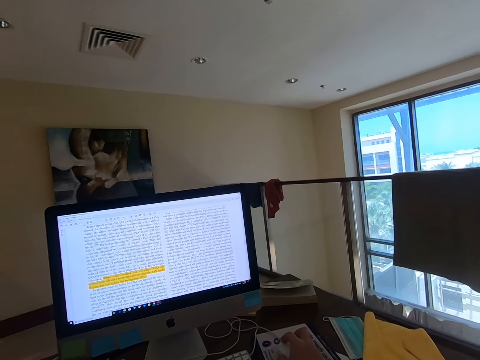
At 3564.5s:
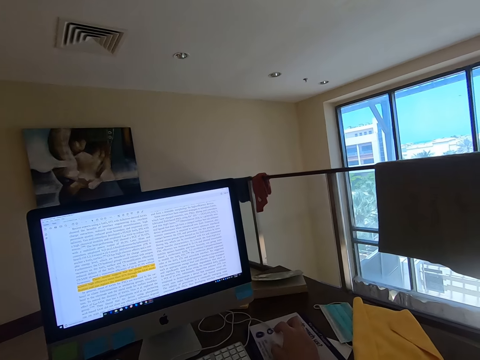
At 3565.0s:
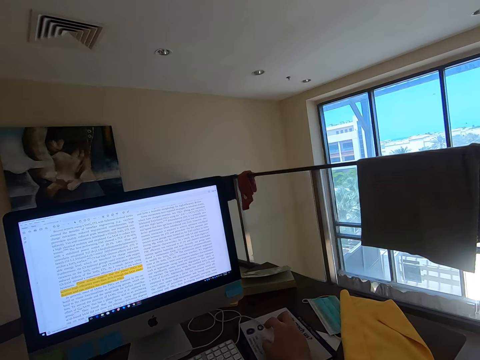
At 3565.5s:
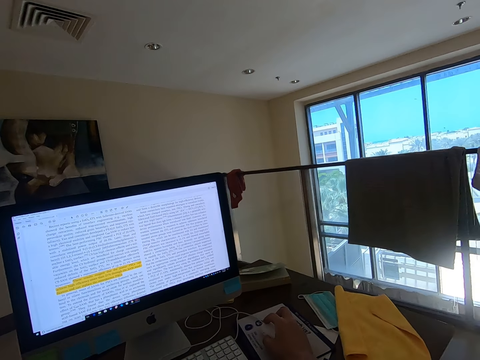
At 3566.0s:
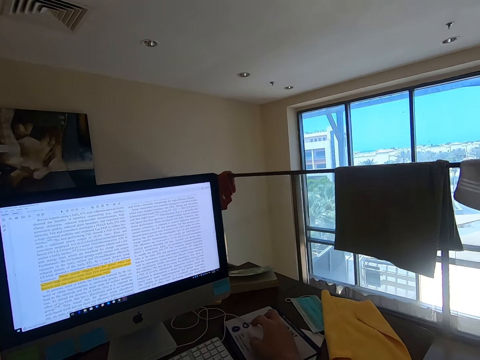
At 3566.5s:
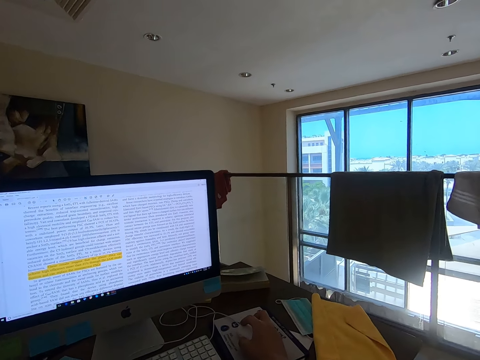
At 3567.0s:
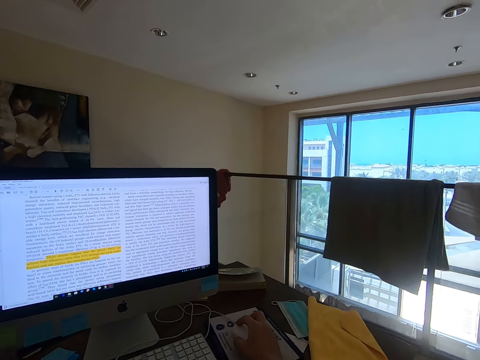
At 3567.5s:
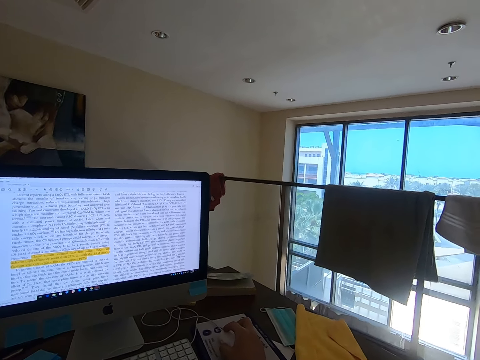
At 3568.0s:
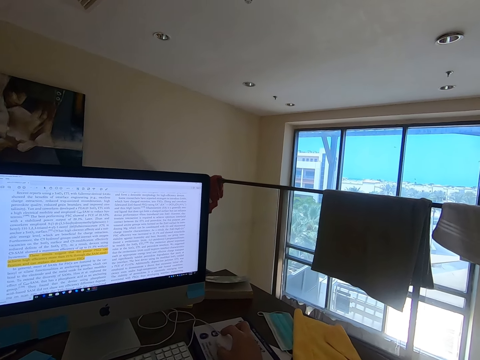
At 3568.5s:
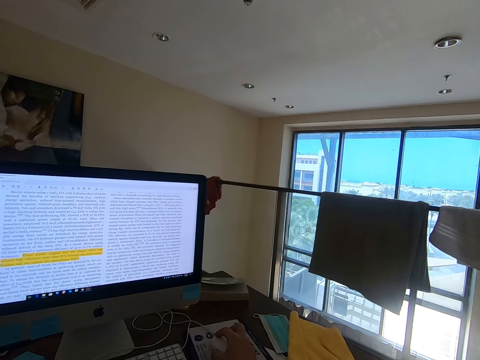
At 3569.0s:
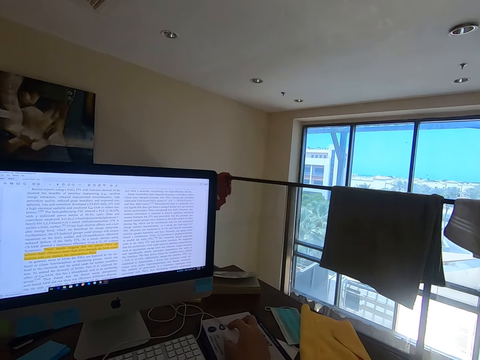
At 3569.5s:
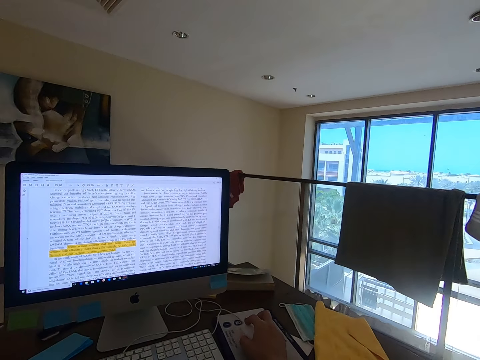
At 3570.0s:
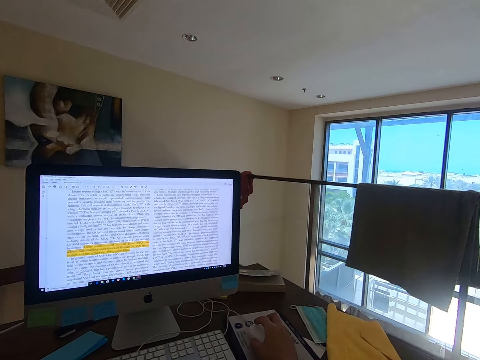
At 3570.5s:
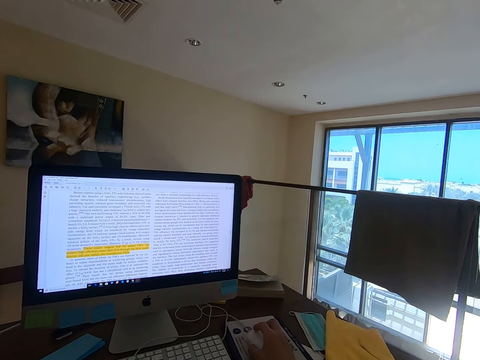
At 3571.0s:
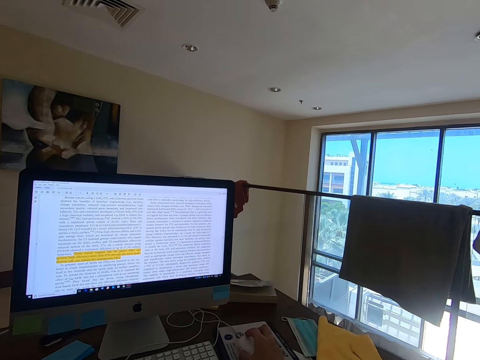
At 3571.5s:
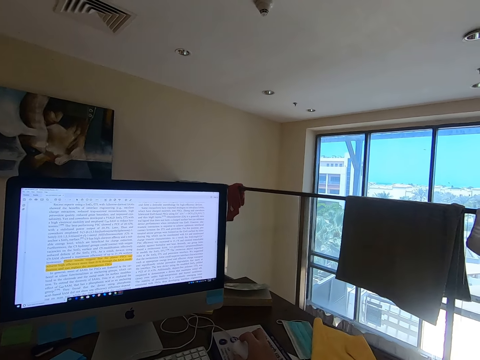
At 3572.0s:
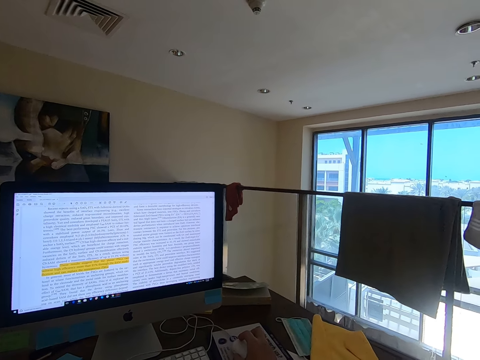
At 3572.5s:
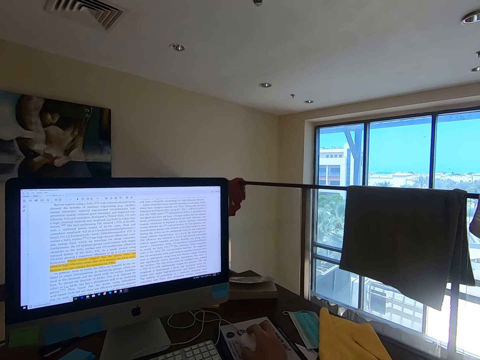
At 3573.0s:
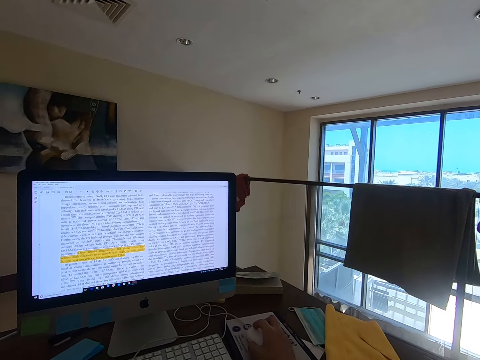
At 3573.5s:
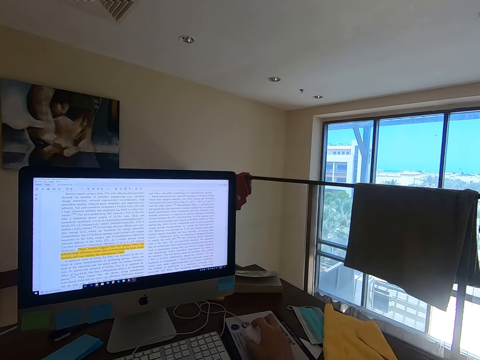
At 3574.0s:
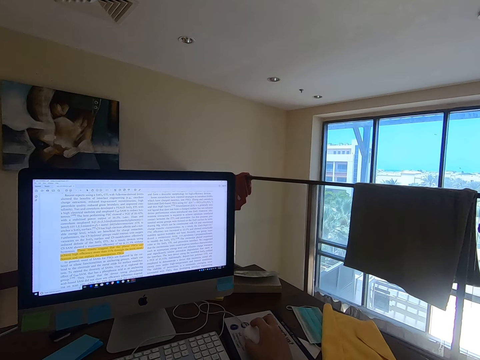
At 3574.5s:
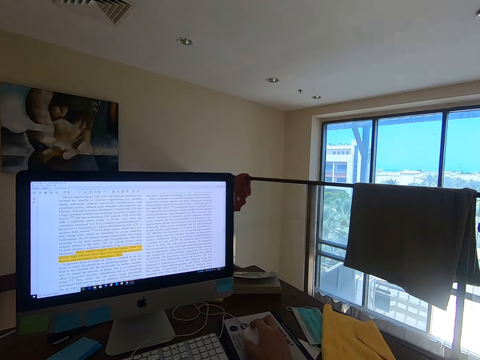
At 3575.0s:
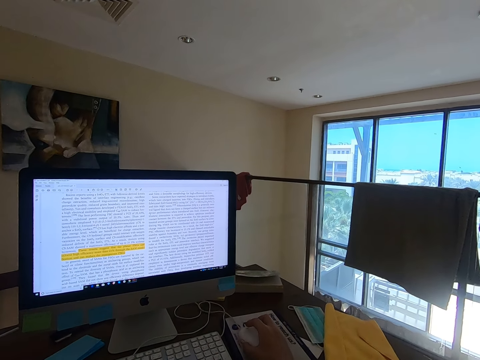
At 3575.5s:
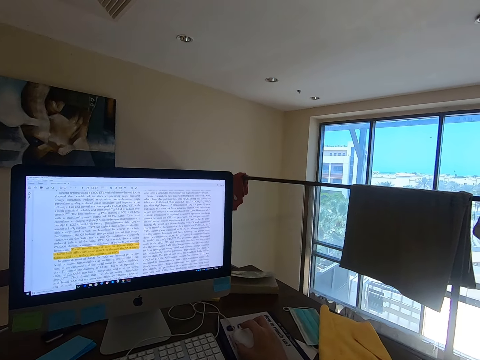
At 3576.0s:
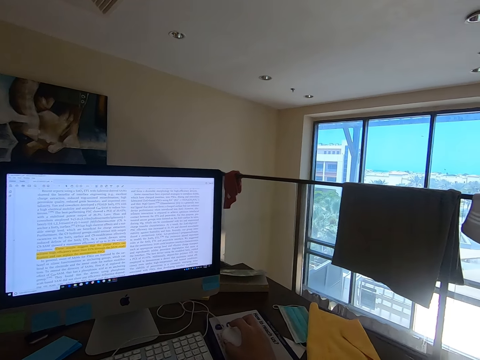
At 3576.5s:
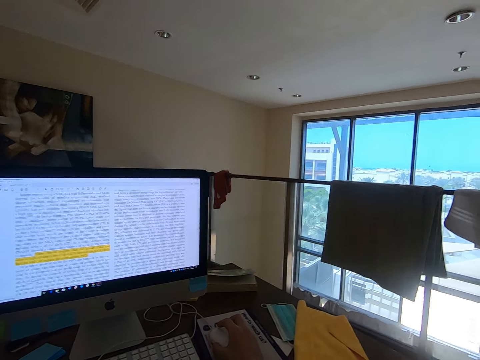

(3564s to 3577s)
The camera wearer reads through a document on the desktop. He swings with his chair.

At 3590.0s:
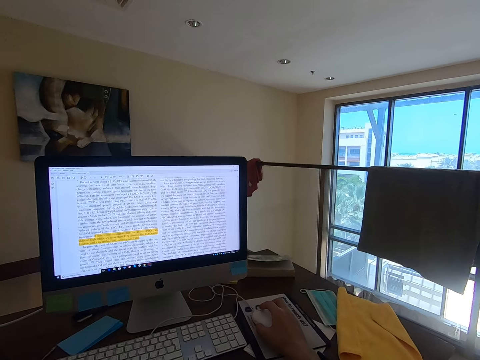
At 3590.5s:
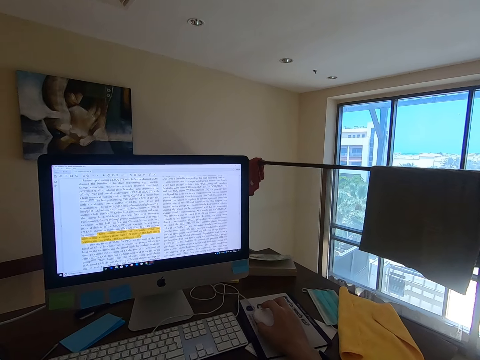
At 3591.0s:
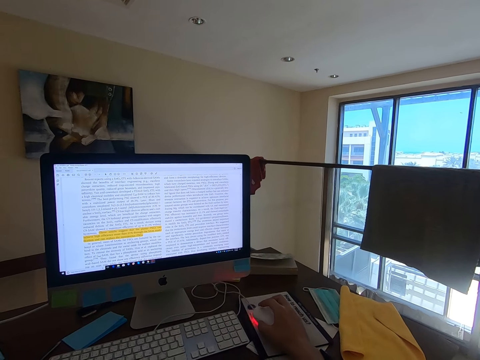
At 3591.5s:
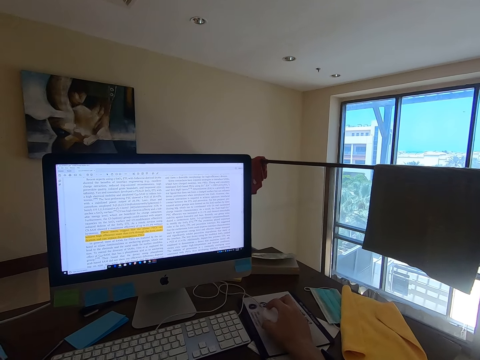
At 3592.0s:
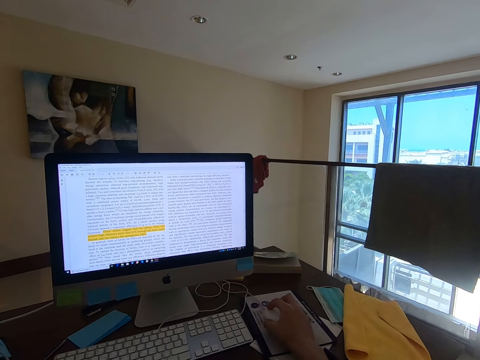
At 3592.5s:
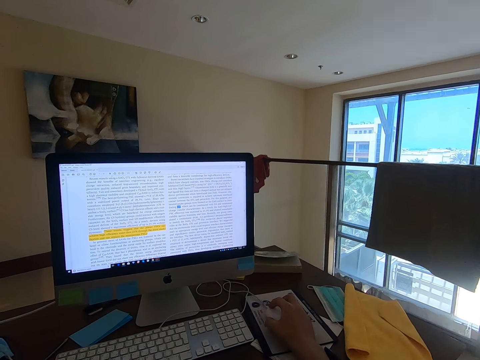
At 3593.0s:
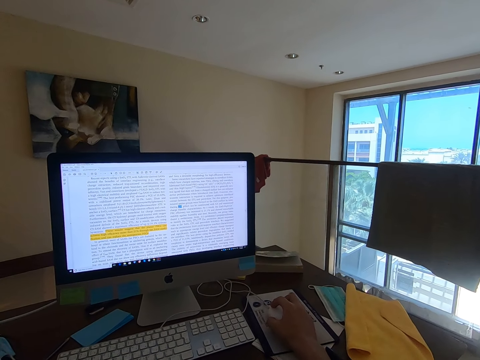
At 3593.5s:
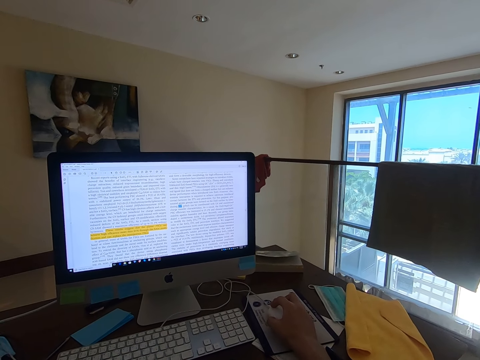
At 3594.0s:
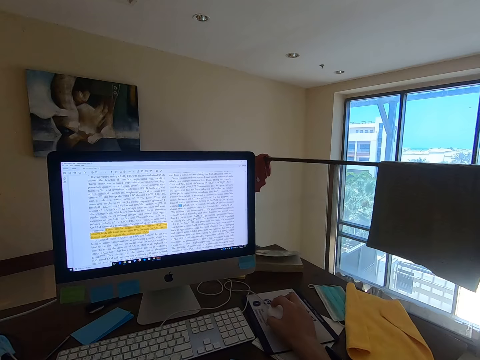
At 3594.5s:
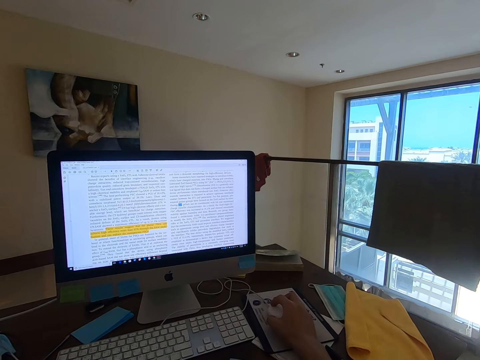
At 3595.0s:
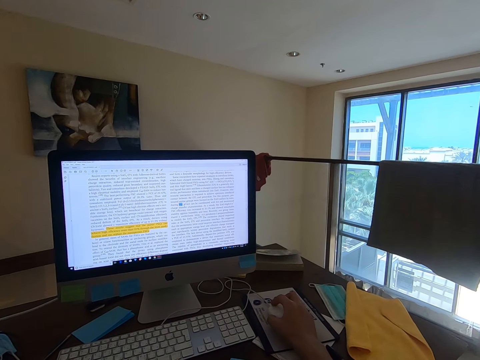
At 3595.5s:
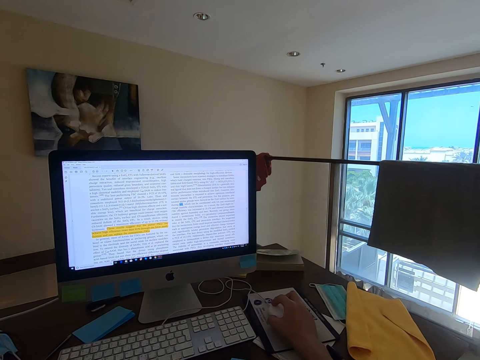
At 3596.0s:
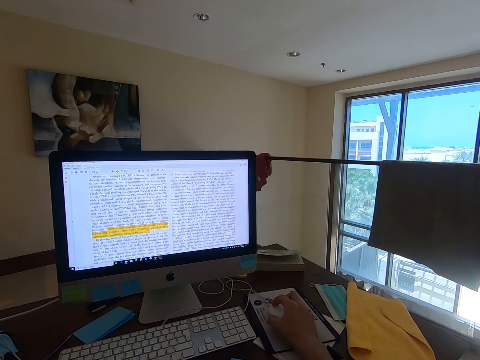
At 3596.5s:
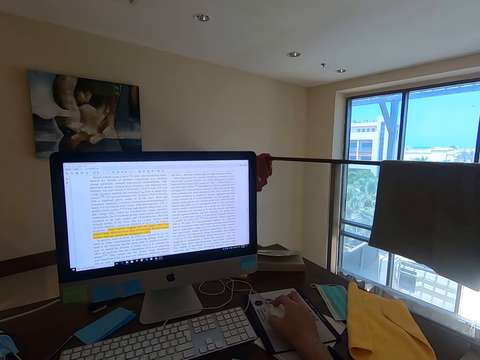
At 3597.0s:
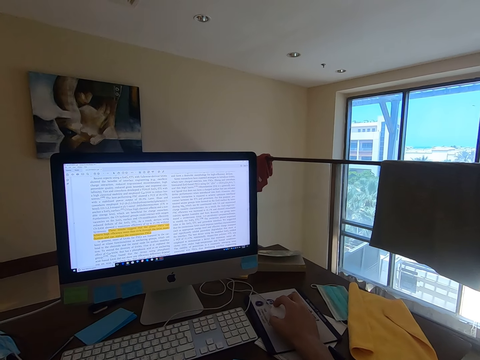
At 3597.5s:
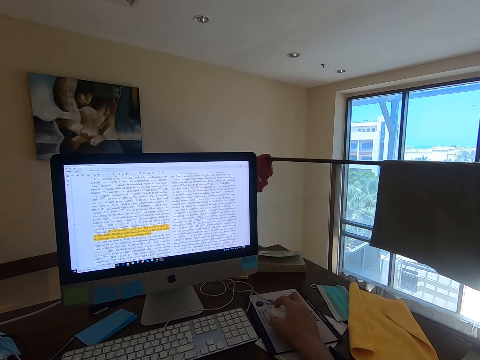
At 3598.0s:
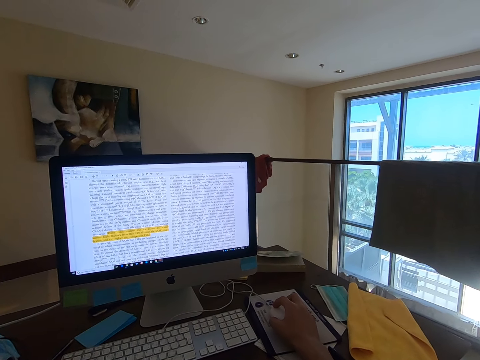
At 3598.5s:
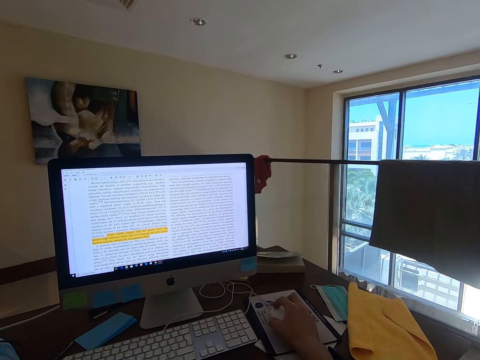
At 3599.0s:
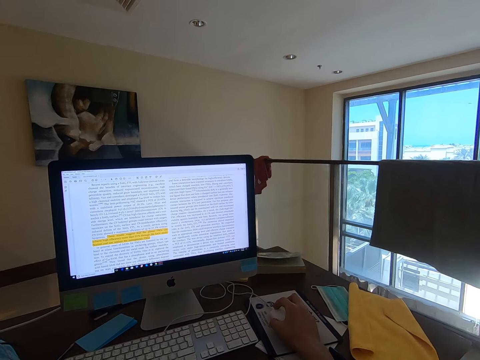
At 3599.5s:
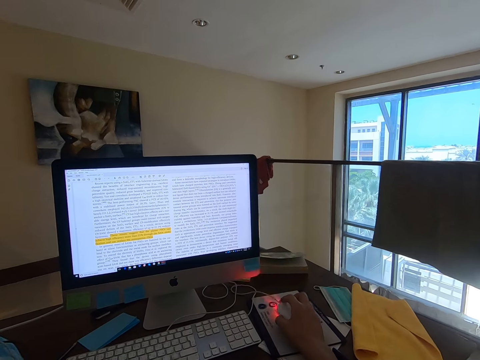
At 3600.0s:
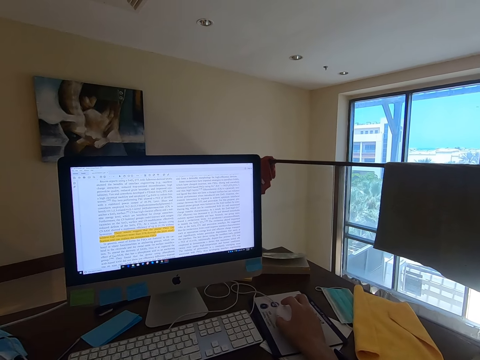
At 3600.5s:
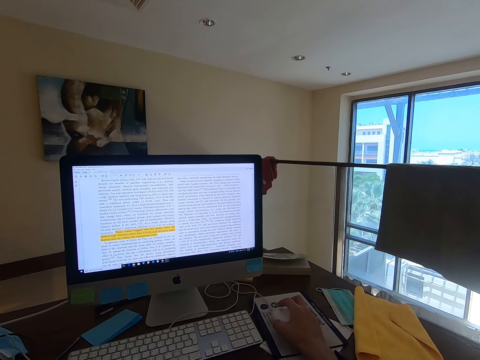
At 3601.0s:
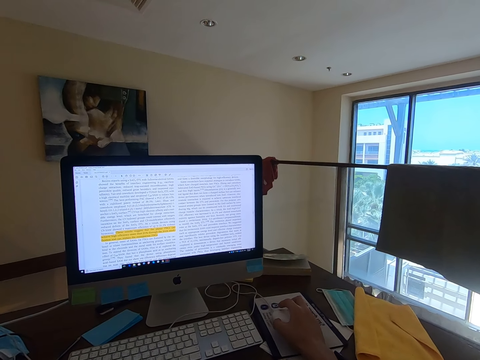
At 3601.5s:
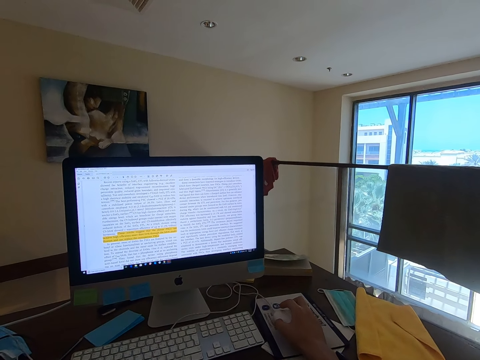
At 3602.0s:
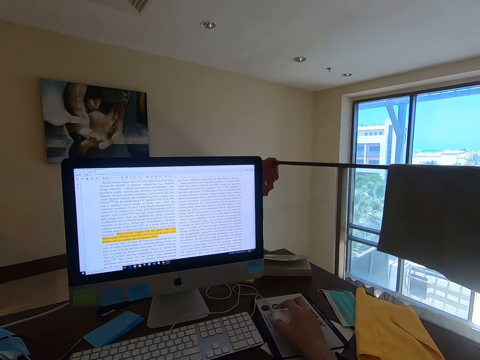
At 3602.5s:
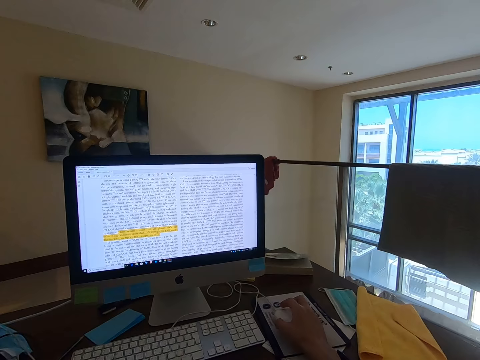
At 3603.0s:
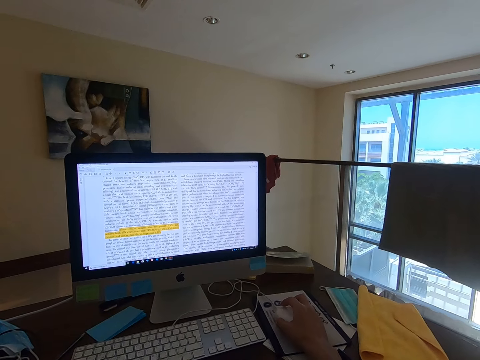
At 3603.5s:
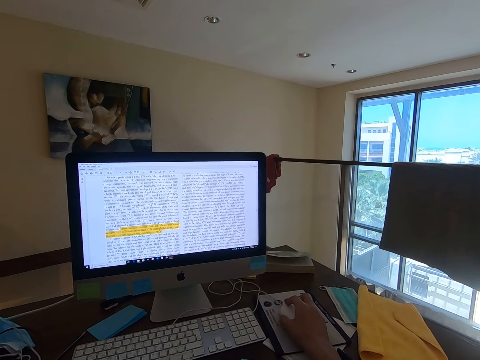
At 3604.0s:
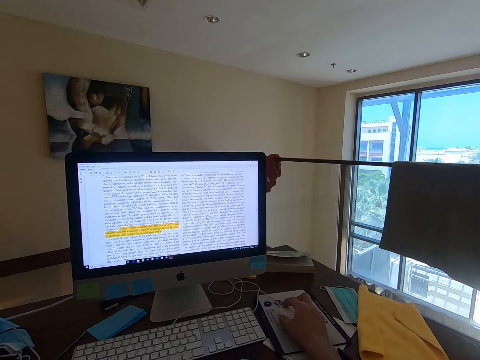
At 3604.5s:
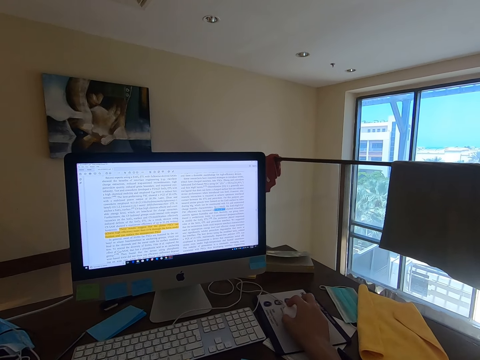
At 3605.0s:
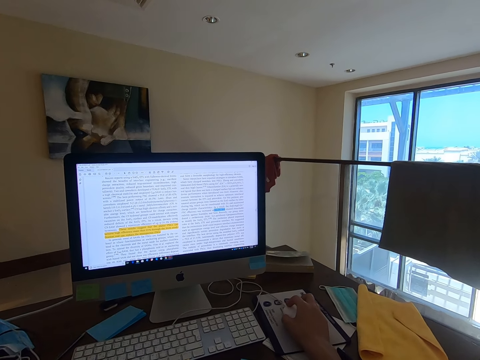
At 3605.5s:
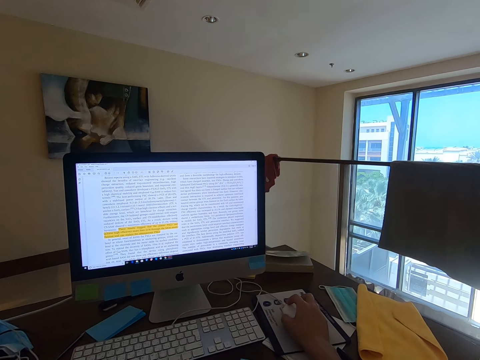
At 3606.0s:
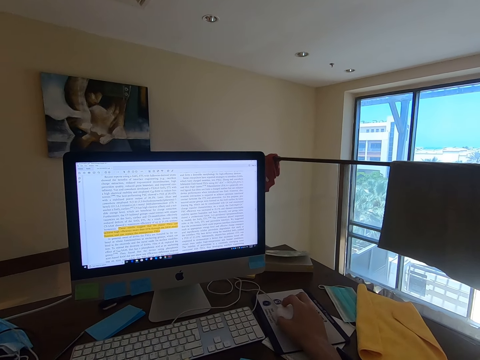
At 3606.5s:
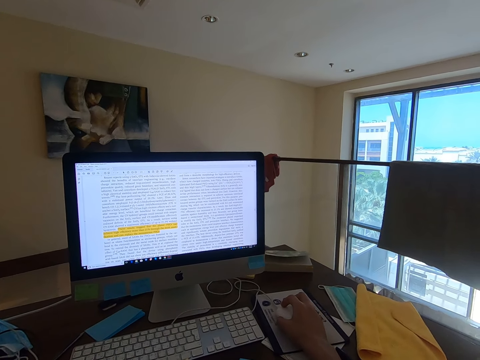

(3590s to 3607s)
The camera wearer moves his mouse. He reads through a document on the desktop.
